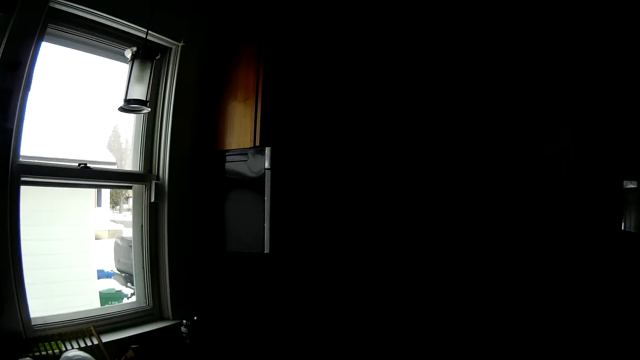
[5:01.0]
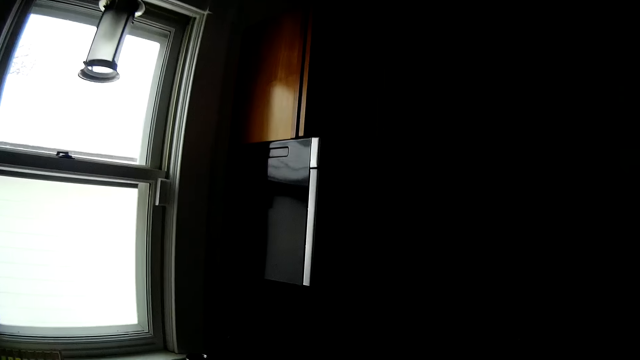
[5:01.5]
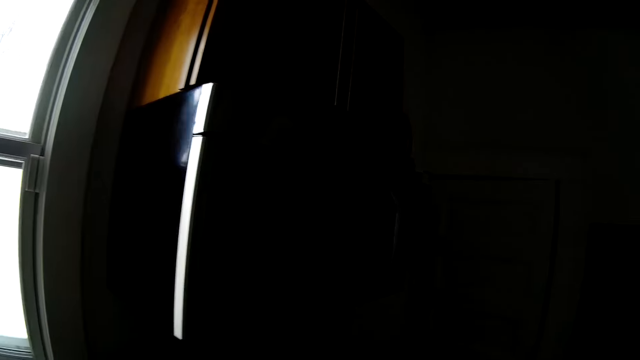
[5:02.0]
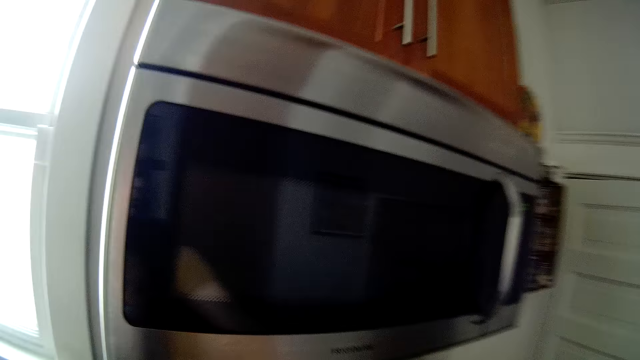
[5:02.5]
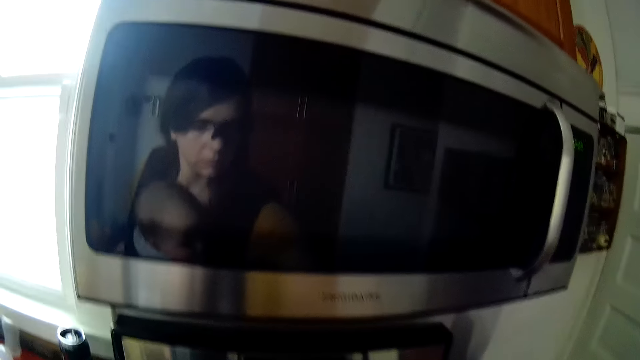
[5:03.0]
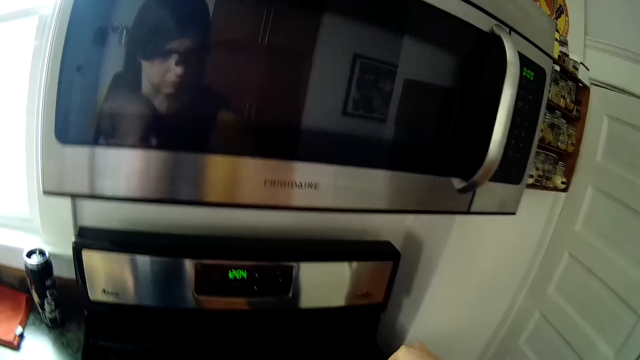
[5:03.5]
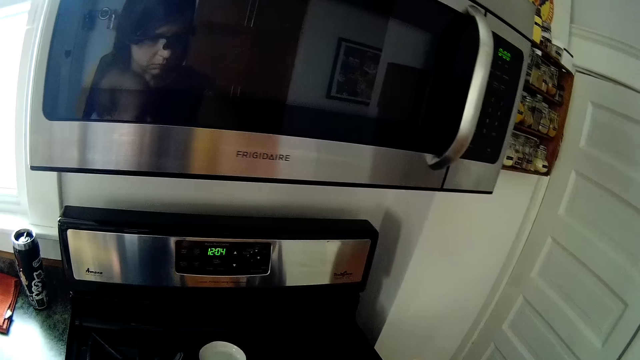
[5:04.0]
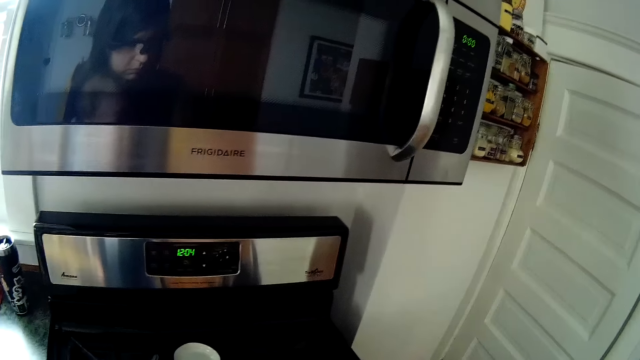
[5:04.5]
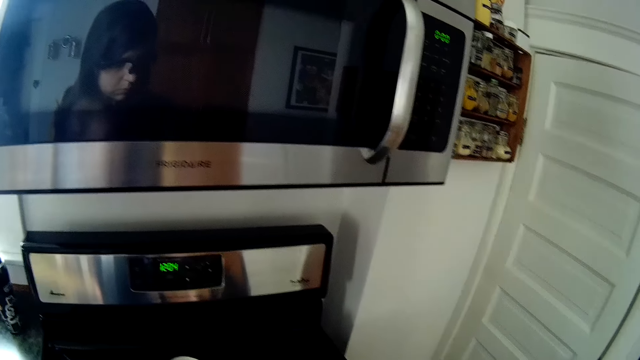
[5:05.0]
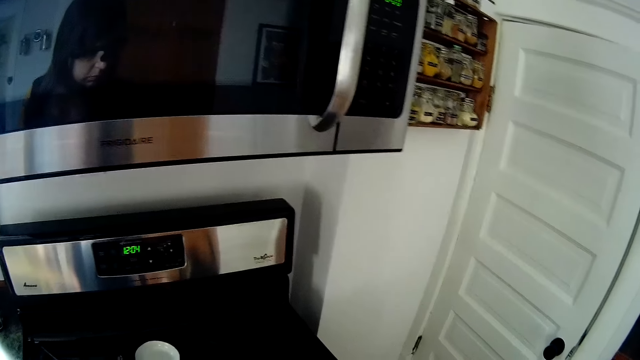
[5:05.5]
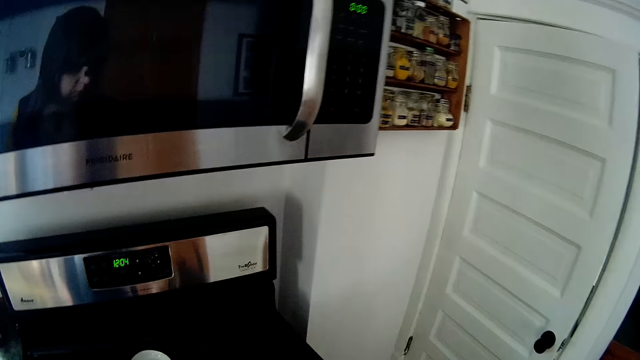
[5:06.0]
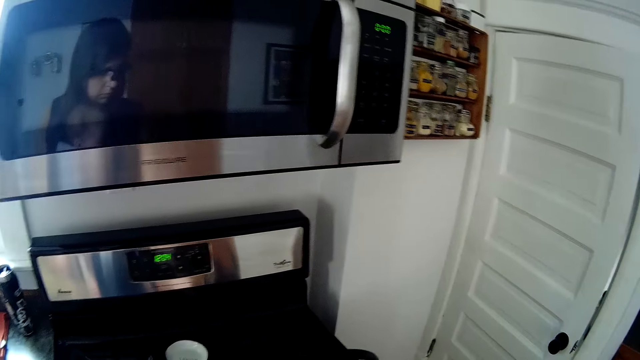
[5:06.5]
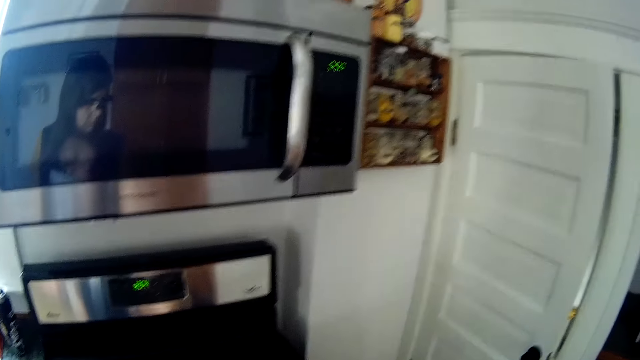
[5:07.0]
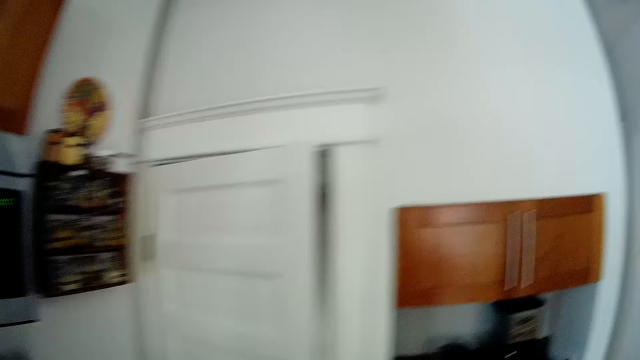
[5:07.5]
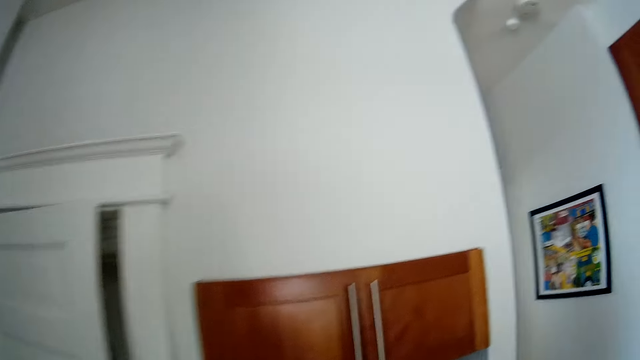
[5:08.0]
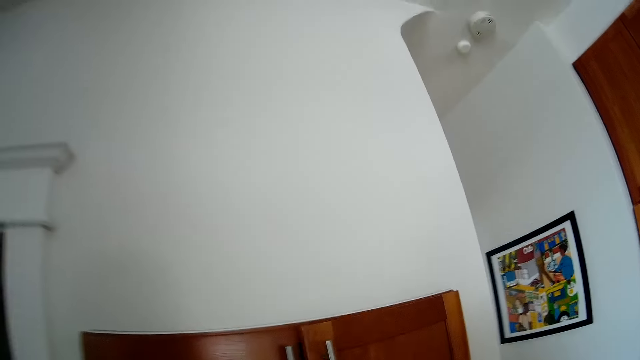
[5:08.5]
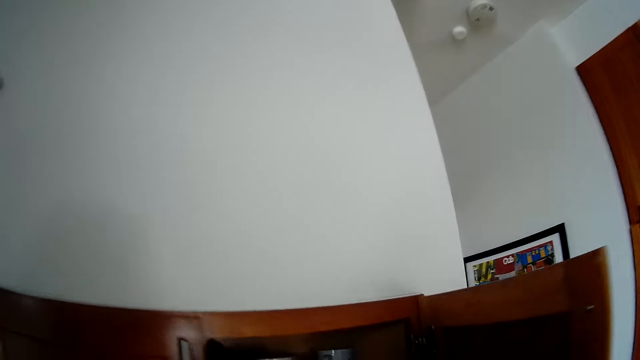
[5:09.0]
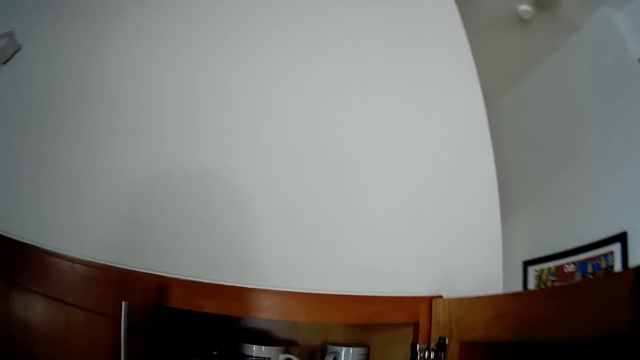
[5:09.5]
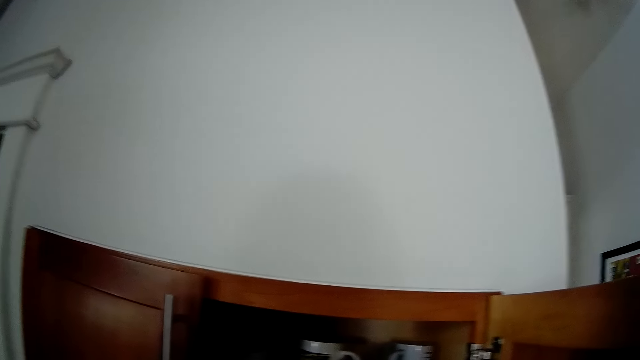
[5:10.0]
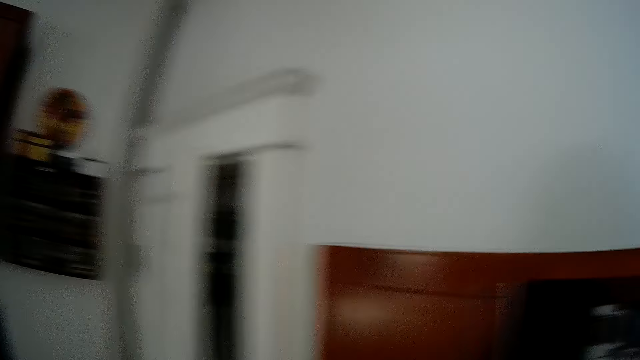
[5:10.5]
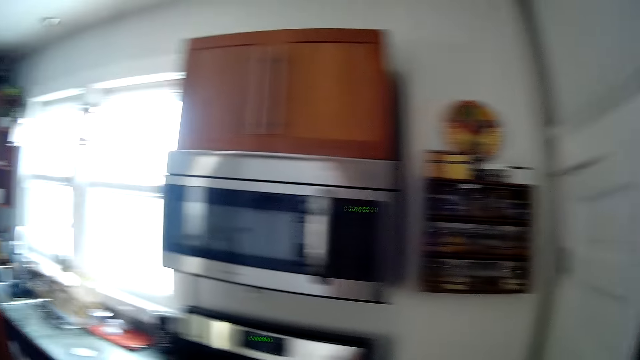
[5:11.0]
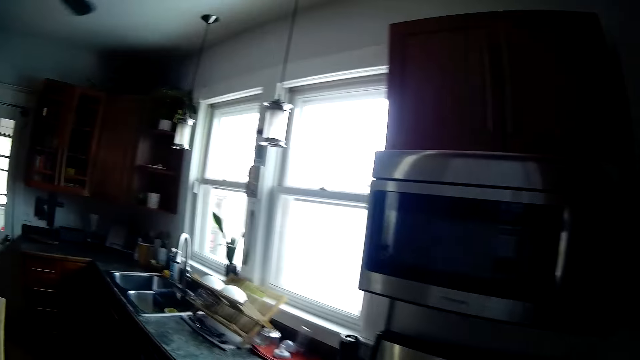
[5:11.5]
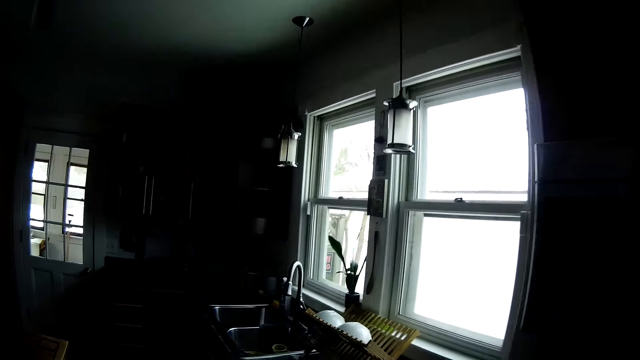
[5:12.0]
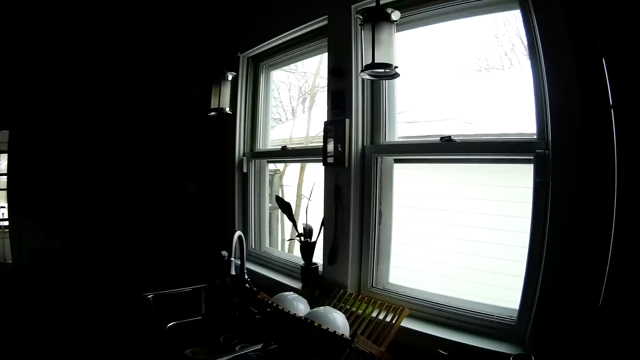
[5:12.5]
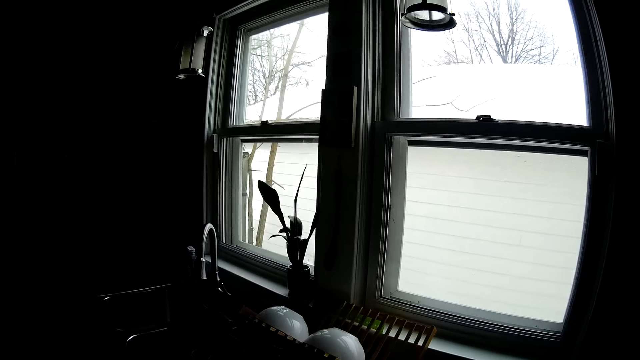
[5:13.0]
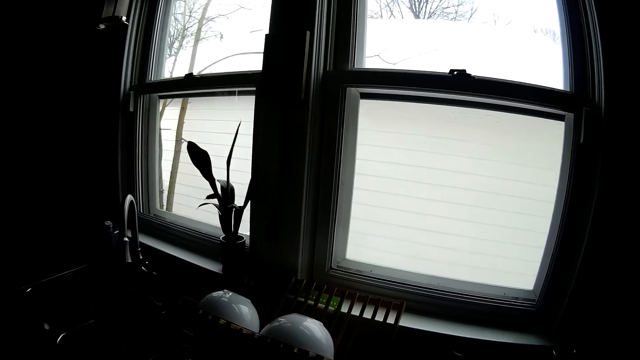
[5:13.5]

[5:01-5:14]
The camera wearer does something. She steps forward. She opens a cupboard with her right hand. She looks around. She walks around in the house.

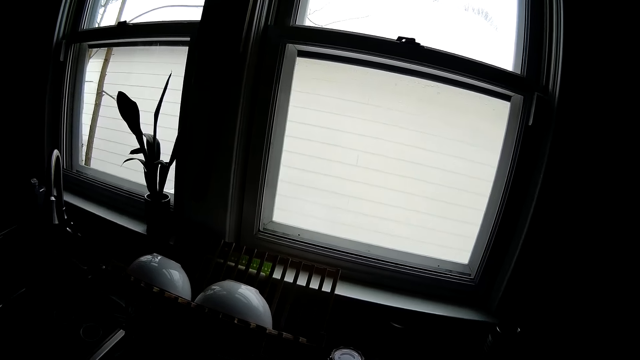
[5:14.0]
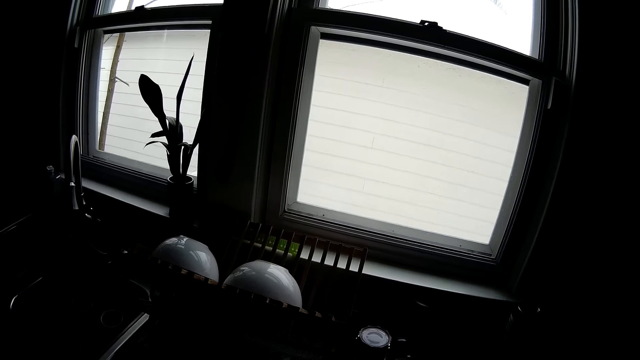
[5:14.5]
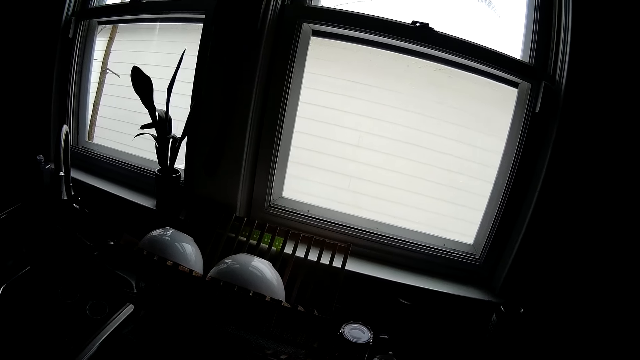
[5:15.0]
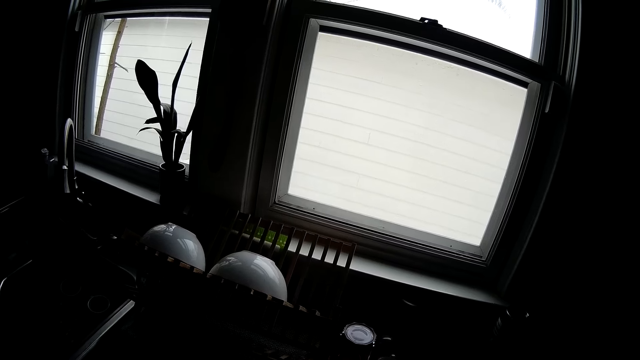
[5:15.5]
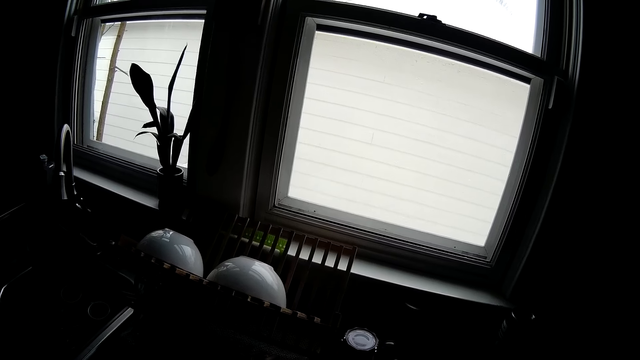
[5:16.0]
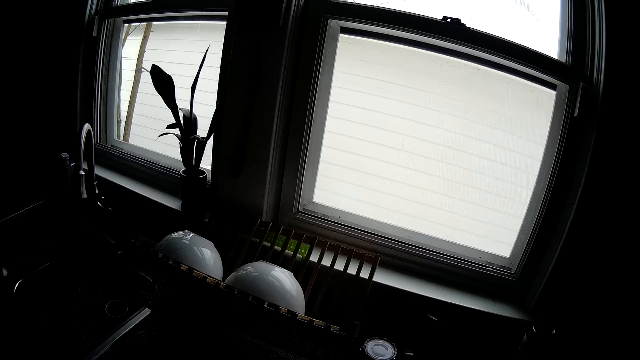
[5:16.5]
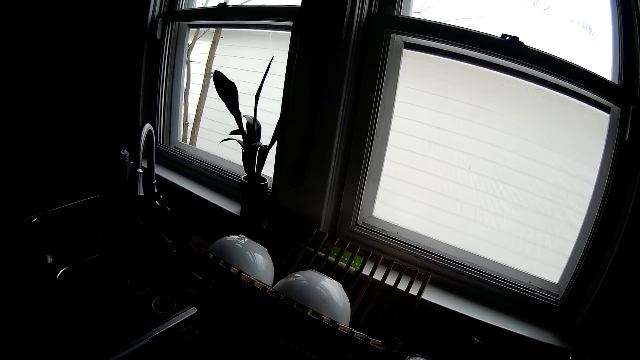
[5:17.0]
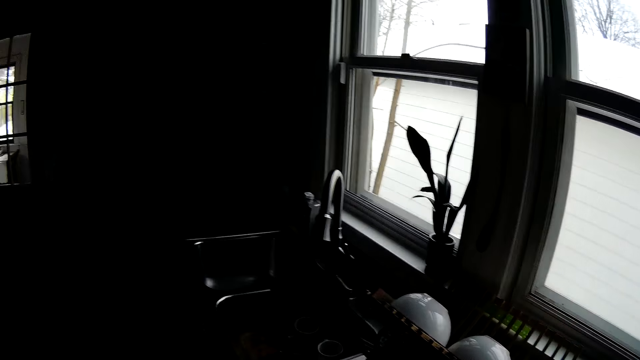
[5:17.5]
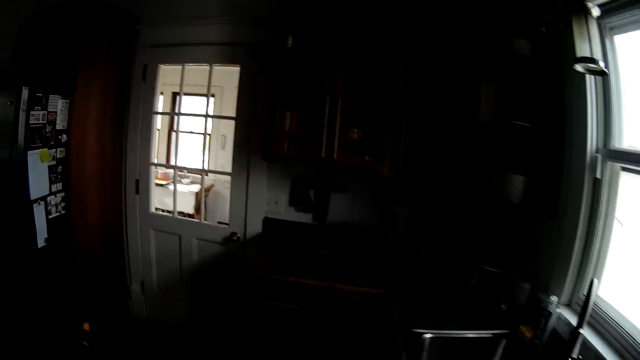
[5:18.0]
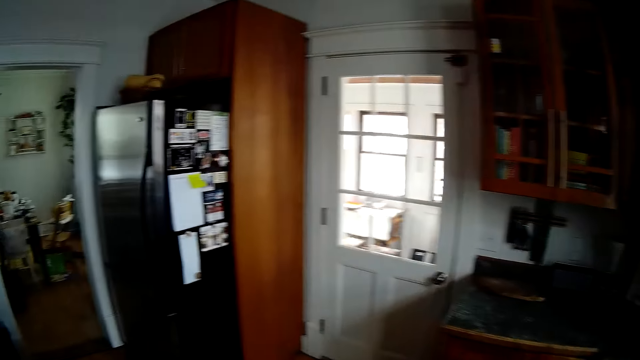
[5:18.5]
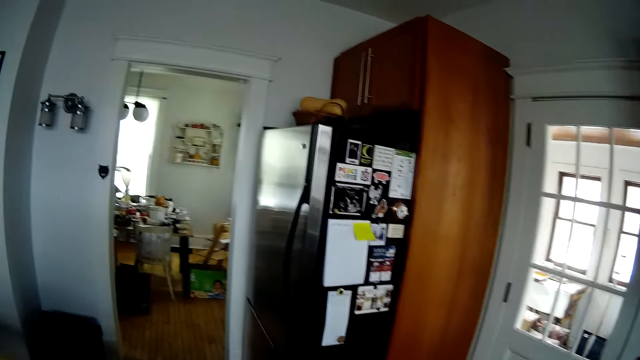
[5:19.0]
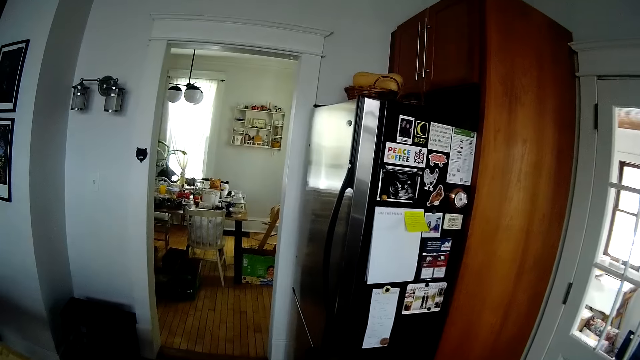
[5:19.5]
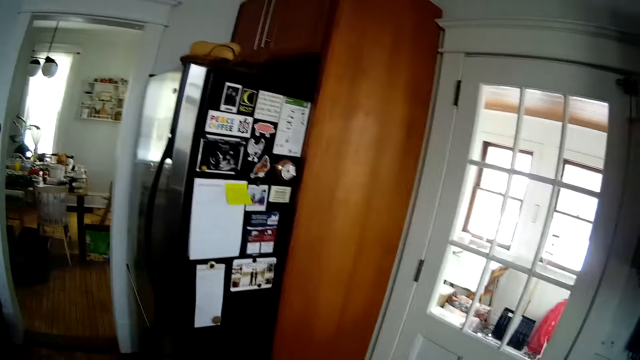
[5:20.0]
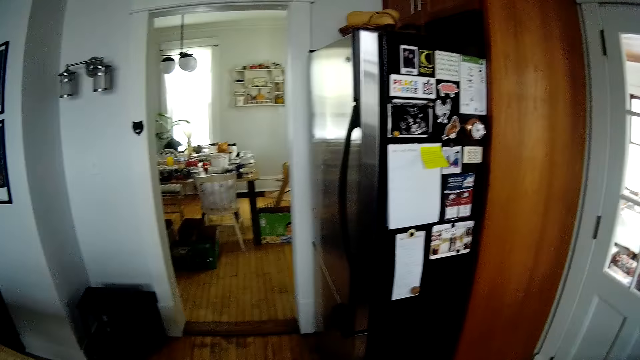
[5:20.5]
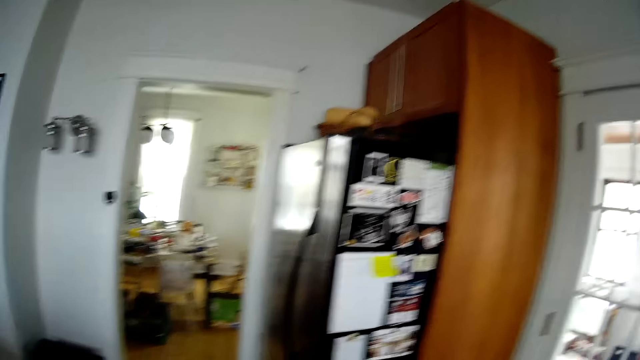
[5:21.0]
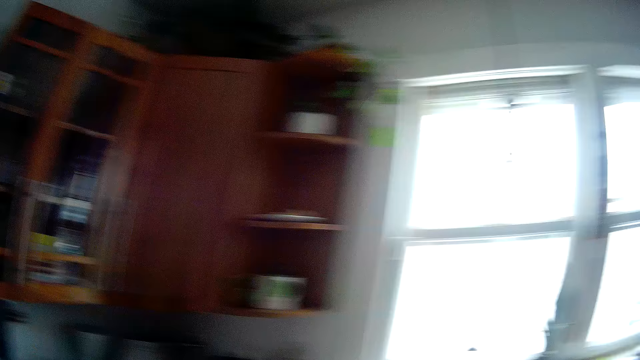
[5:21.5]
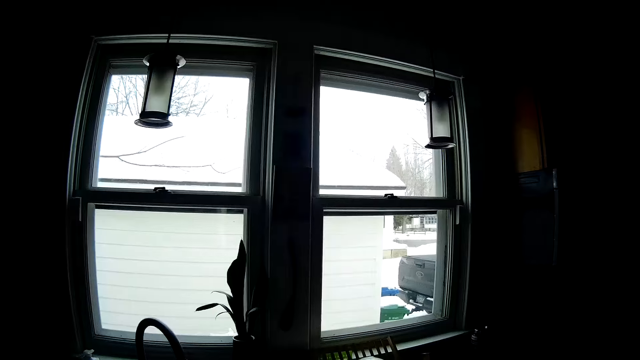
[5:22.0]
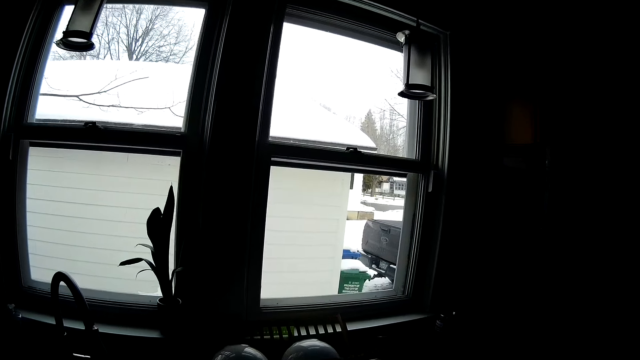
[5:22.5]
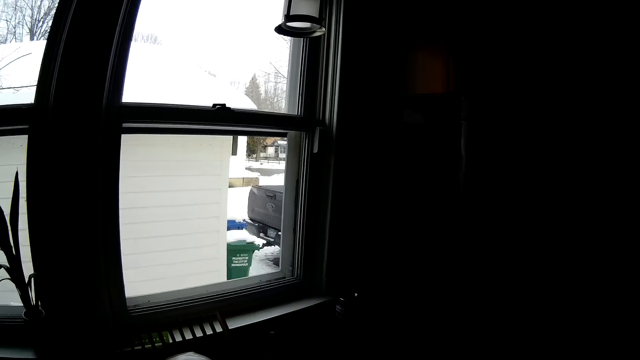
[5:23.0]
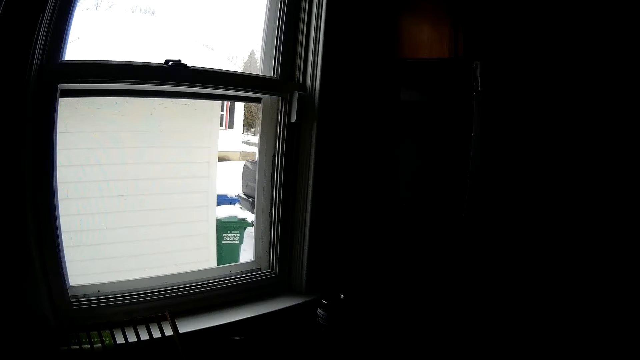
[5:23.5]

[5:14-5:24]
The camera wearer does something. They look around. They do something.
